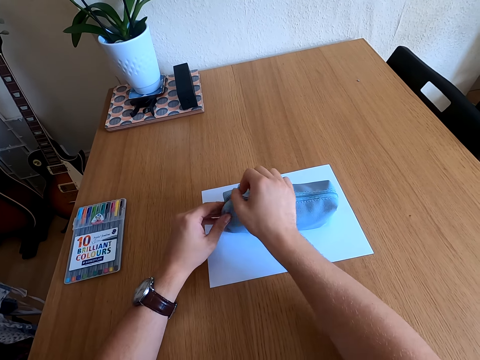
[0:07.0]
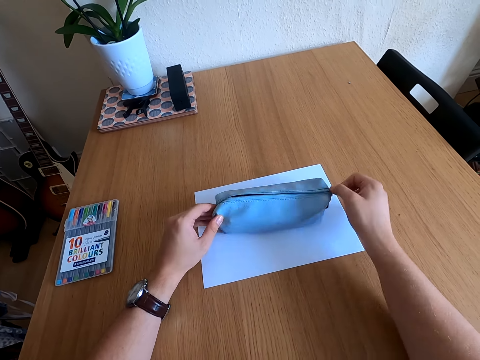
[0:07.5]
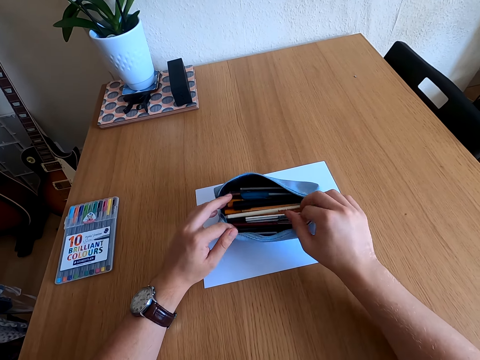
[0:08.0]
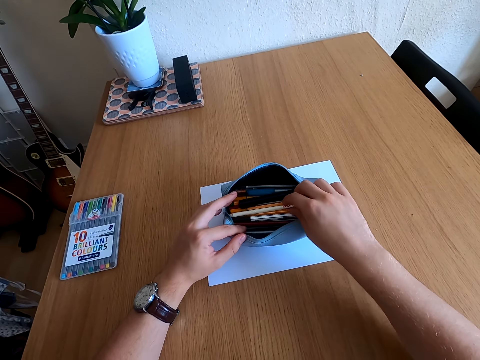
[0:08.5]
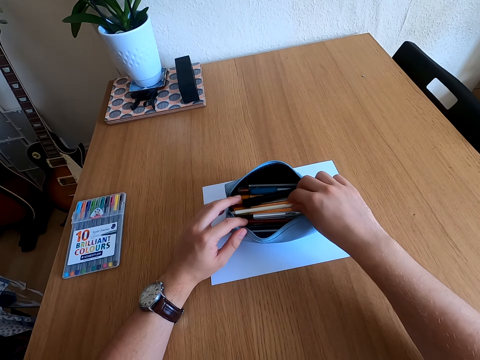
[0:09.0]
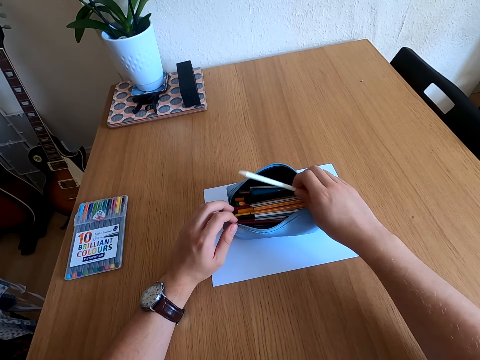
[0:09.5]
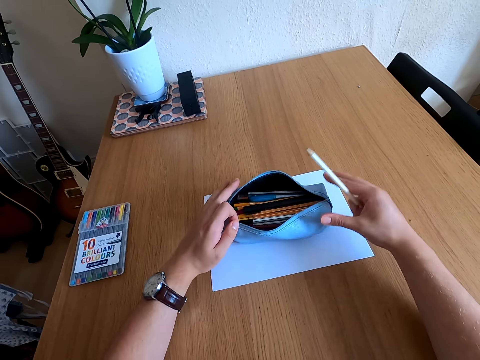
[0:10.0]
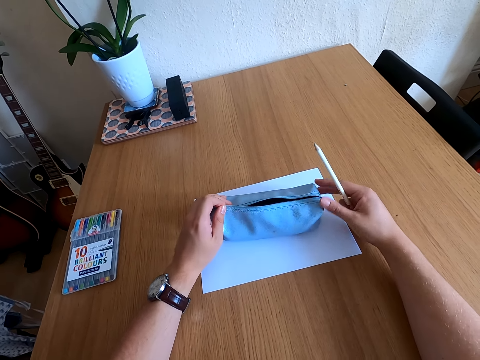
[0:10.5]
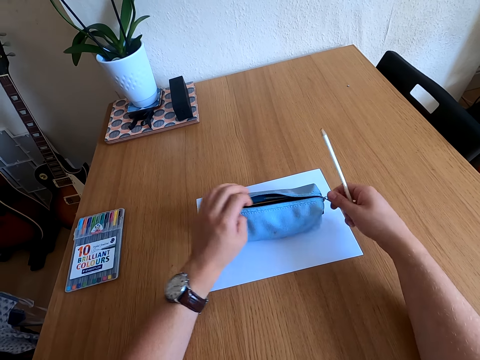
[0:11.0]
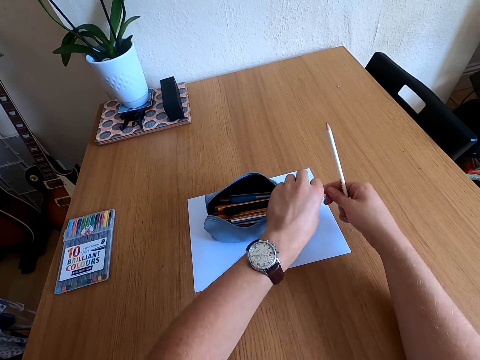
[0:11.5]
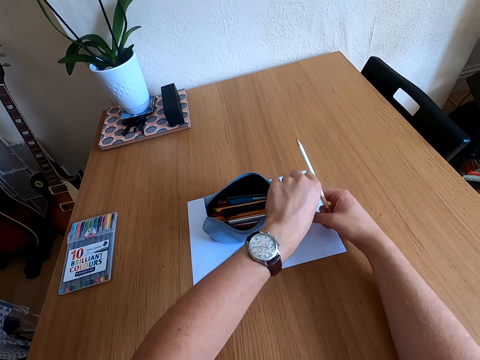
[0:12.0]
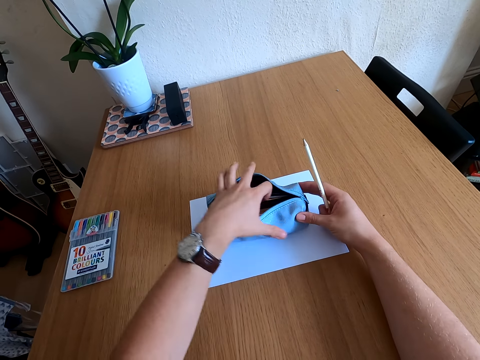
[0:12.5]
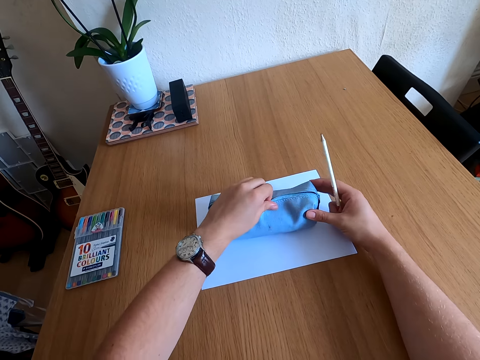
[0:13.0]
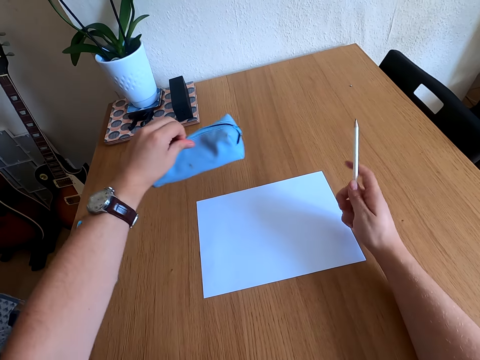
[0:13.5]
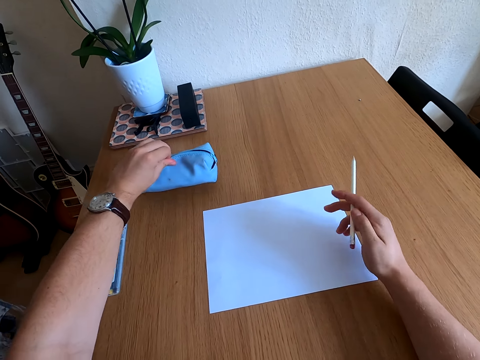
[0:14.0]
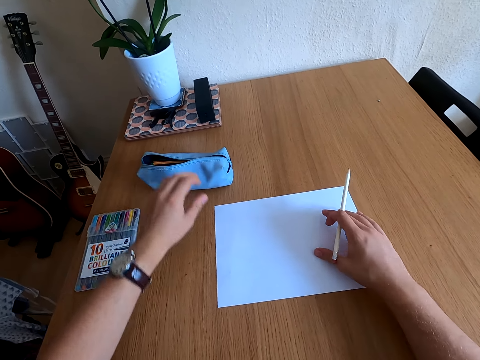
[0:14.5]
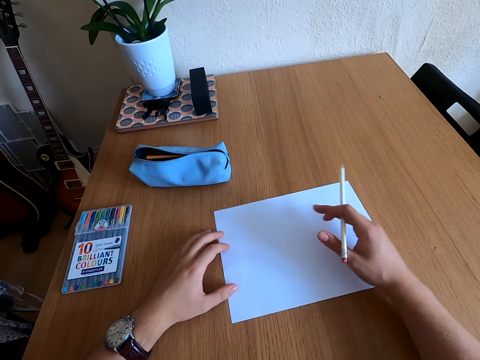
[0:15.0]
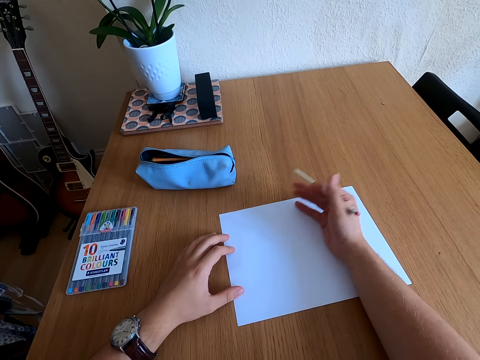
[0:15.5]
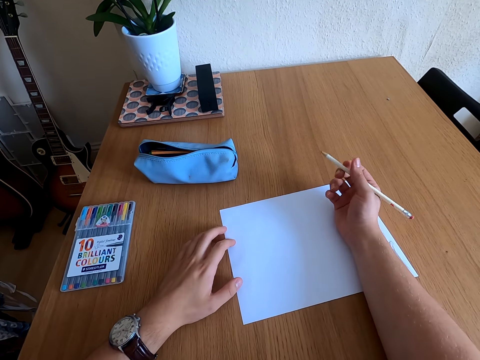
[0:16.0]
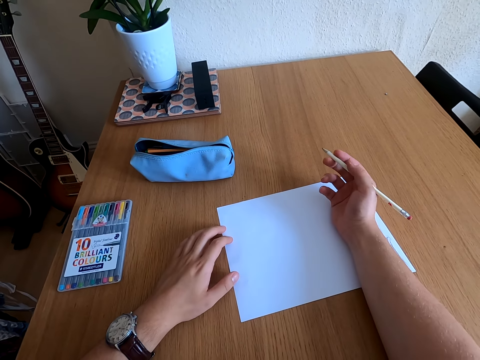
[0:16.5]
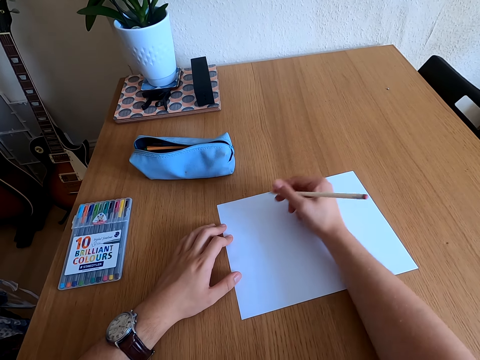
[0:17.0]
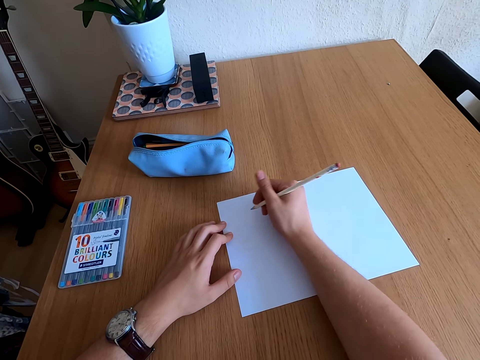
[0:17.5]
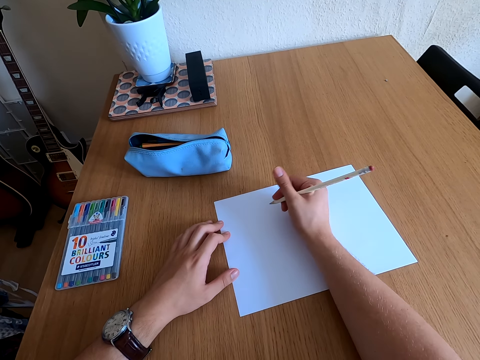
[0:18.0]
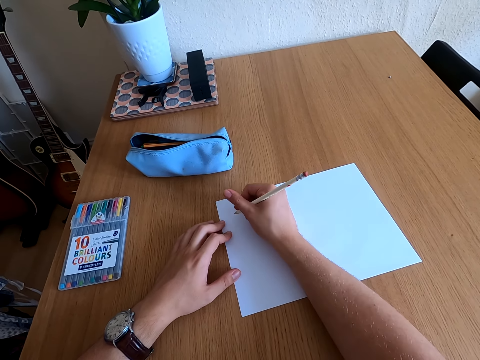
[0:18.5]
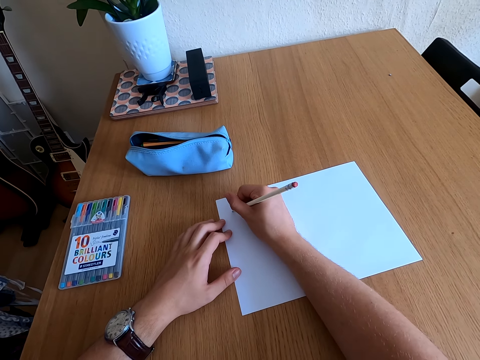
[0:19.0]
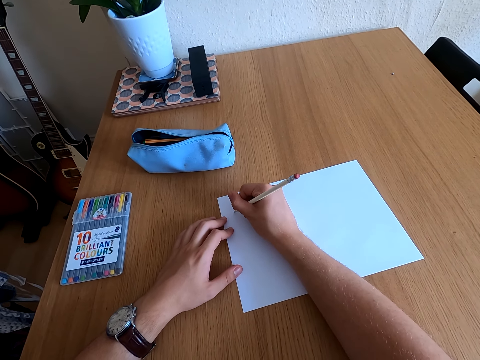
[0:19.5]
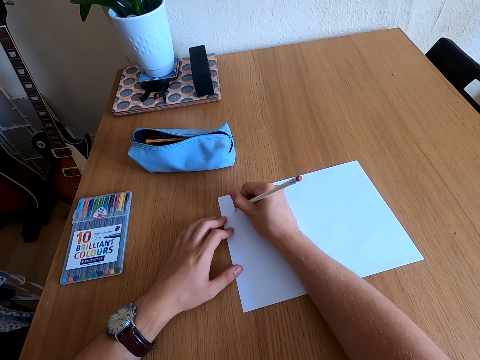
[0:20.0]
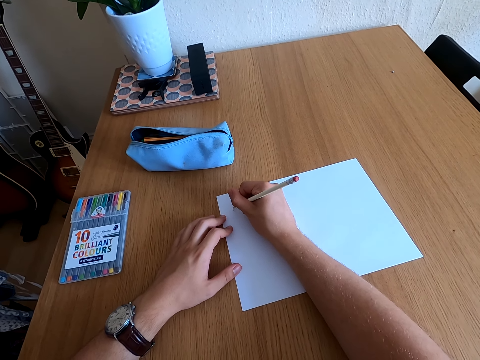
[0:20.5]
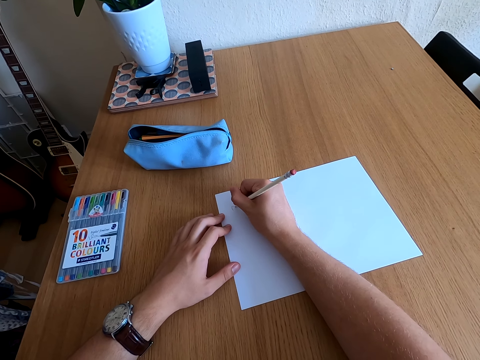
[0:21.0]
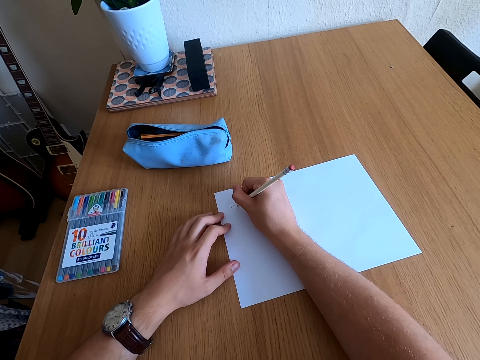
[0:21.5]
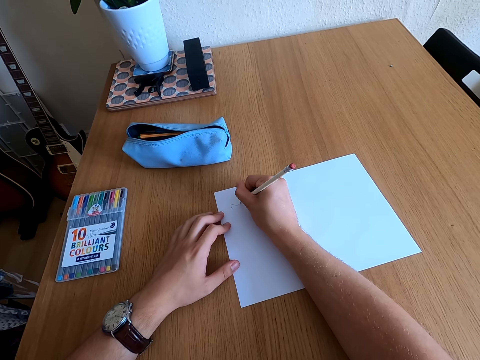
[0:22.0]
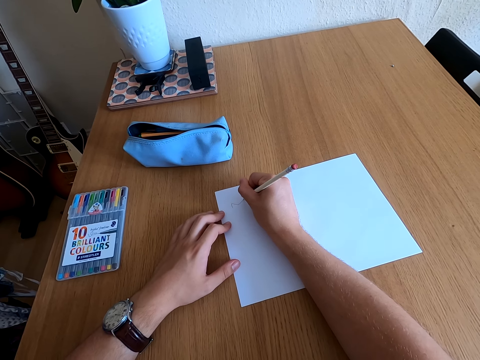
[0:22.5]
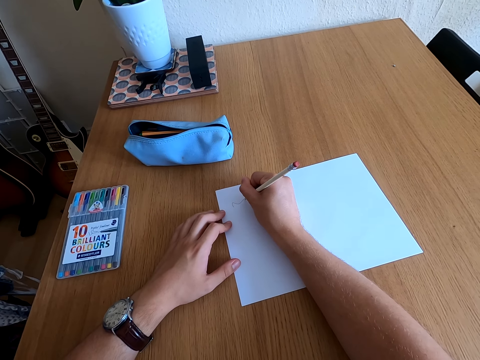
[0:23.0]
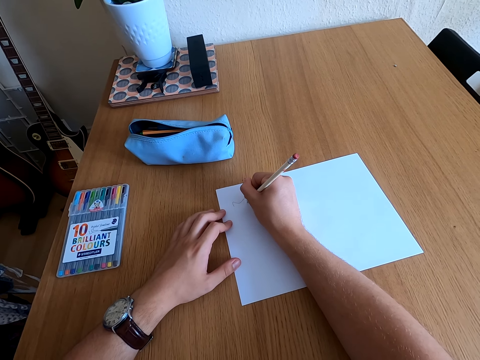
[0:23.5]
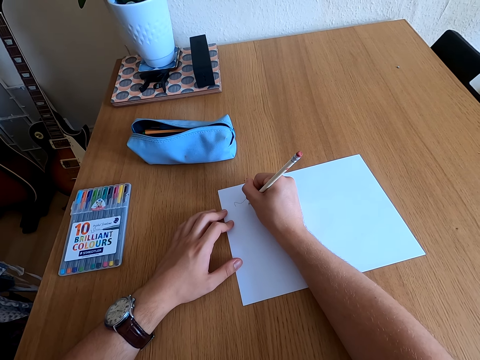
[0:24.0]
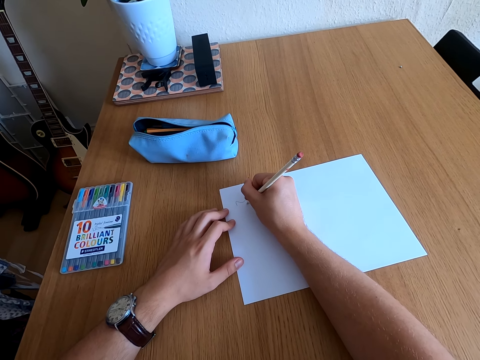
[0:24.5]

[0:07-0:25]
The camera wearer checks in the pouch bag. They pick a pencil. They hold the pouch bag. They move the pouch bag on the table. They hold the drawing paper. They remove something on the paper. They take the pencil and start to draw on a book. They look at the drawing paper. They draw on the paper.

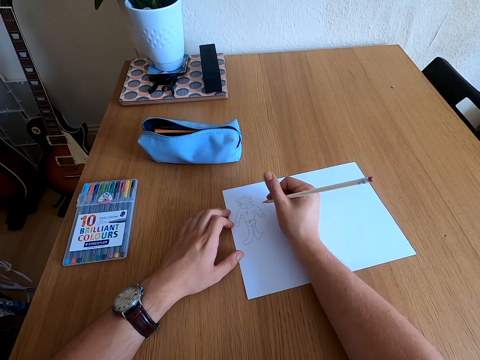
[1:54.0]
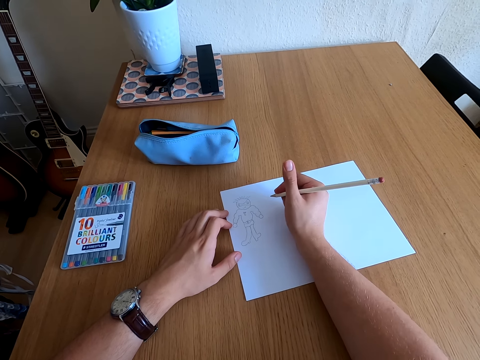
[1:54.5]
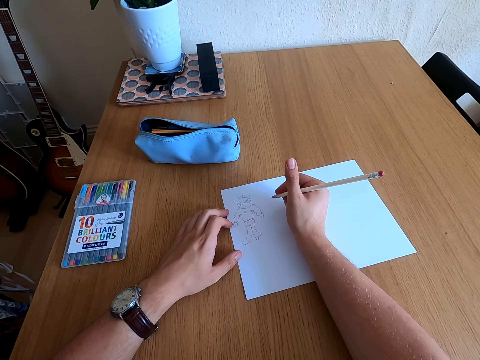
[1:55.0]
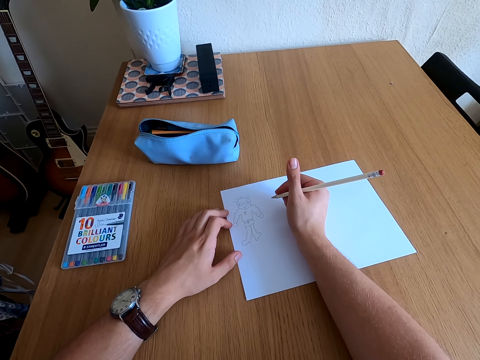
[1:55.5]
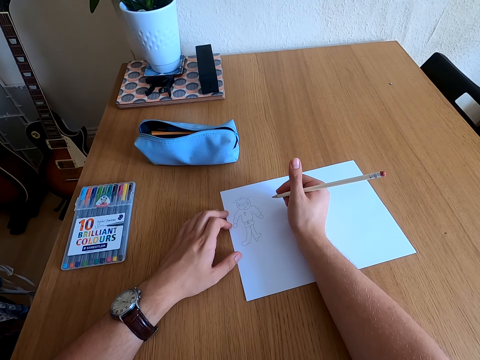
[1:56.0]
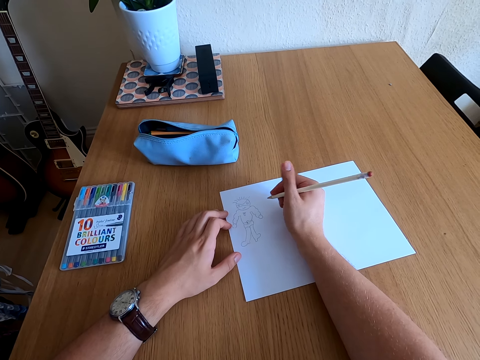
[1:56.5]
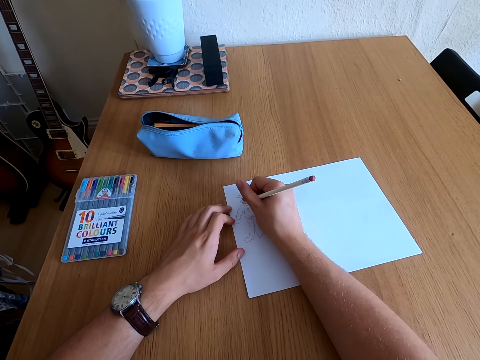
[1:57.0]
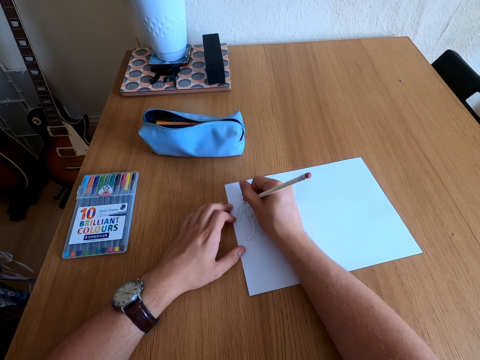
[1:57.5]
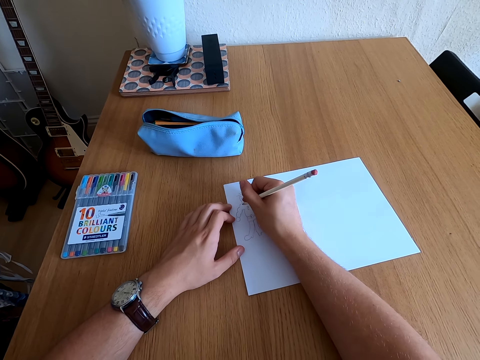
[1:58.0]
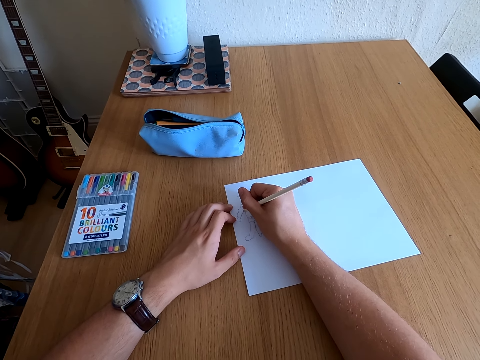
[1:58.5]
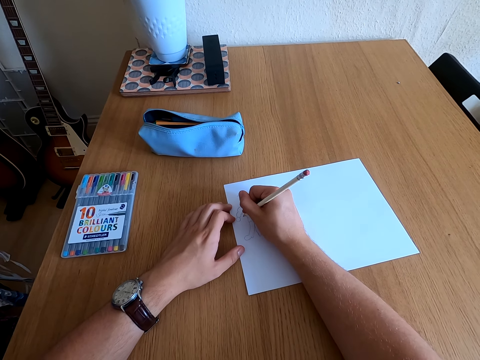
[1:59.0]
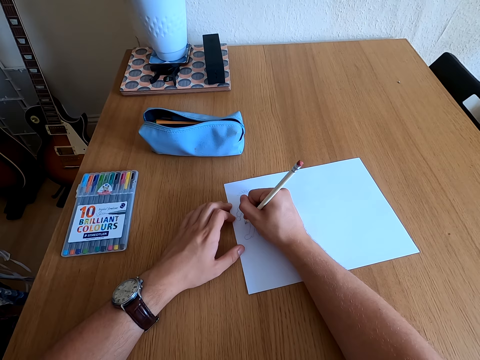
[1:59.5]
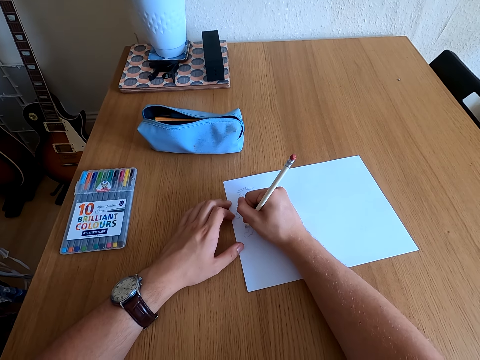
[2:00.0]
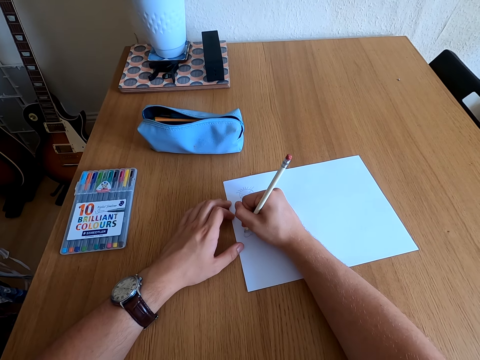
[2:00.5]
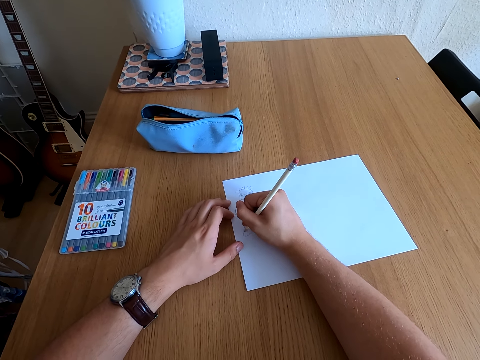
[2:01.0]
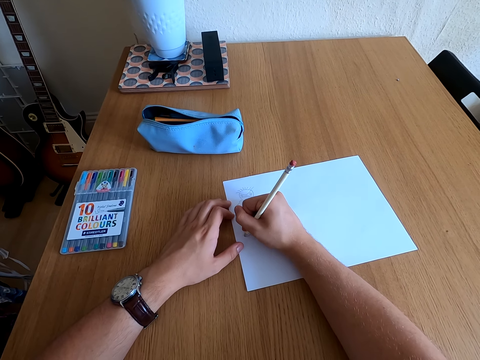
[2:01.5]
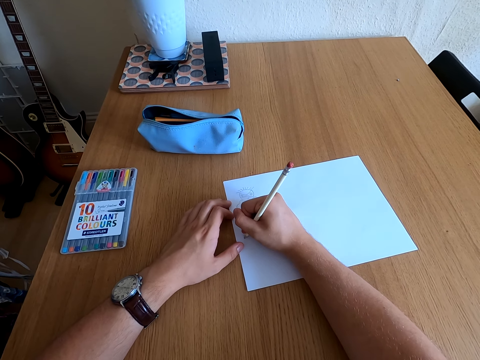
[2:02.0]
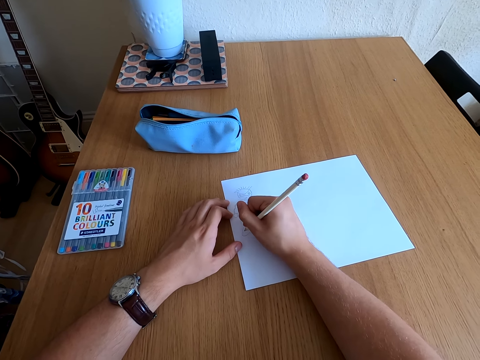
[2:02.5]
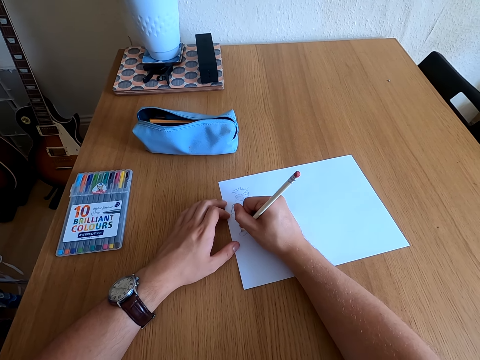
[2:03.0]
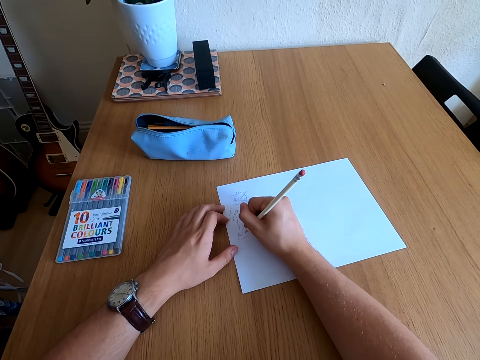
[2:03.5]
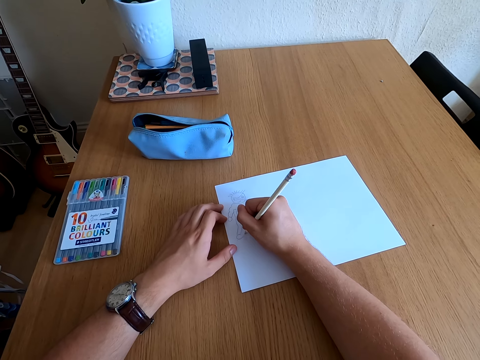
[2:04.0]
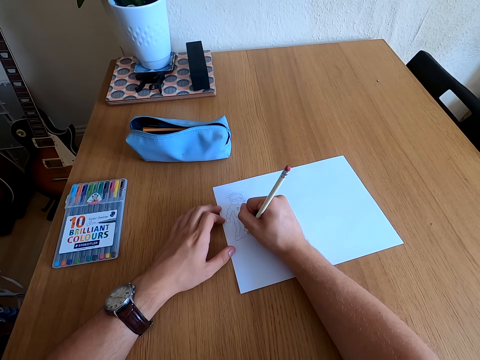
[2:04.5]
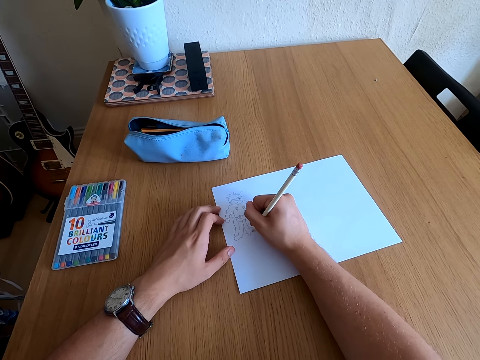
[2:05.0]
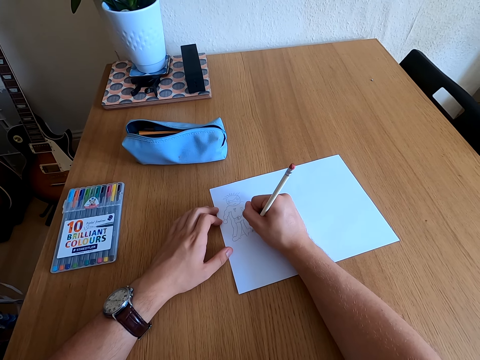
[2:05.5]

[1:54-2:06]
The camera wearer looks at the drawing. They draw on a paper.
